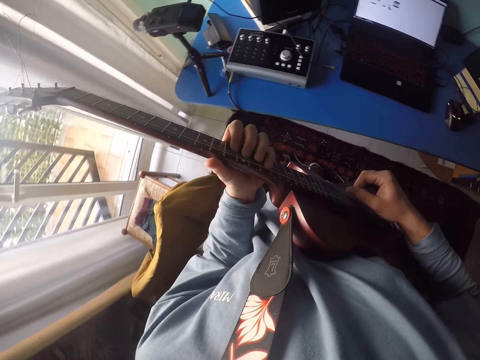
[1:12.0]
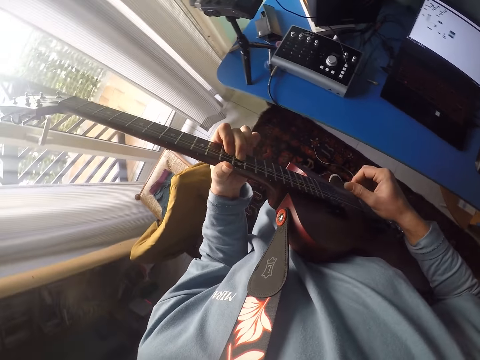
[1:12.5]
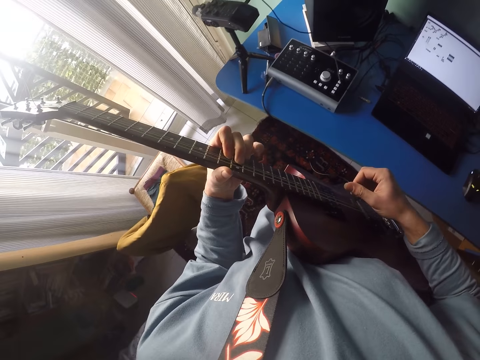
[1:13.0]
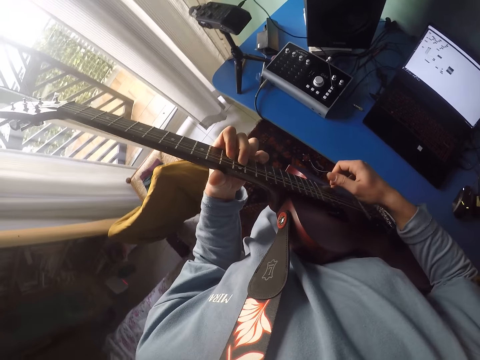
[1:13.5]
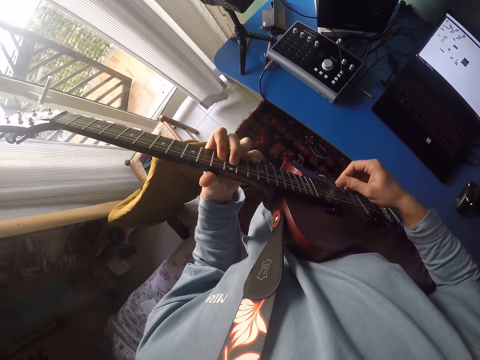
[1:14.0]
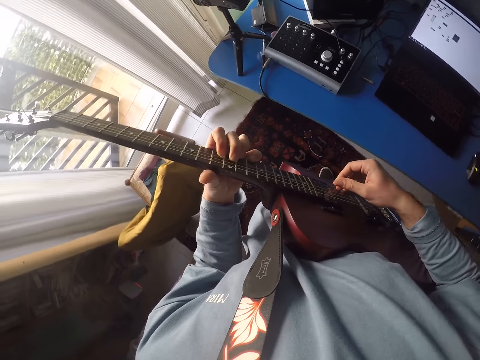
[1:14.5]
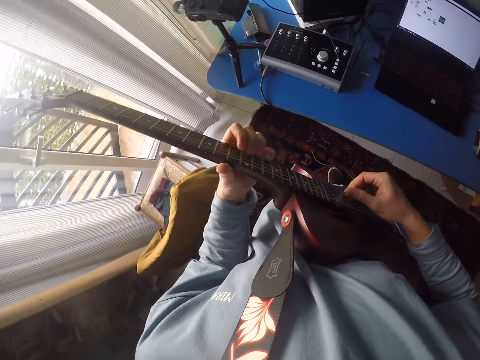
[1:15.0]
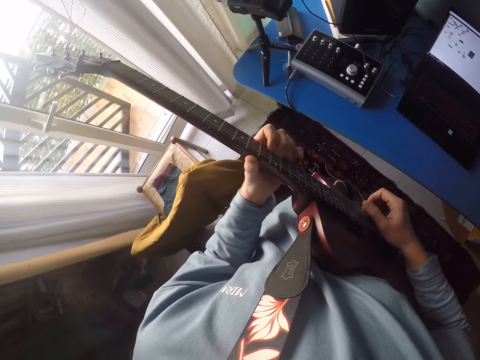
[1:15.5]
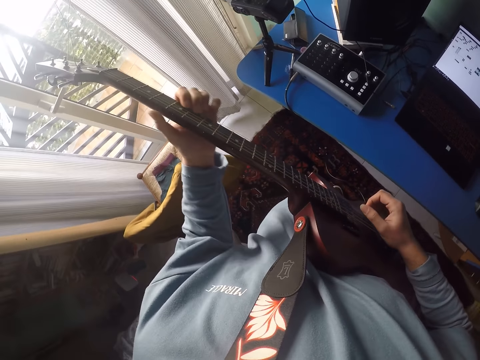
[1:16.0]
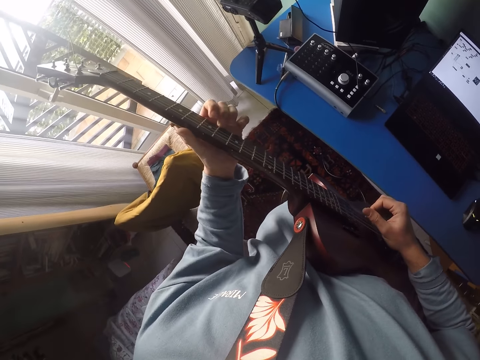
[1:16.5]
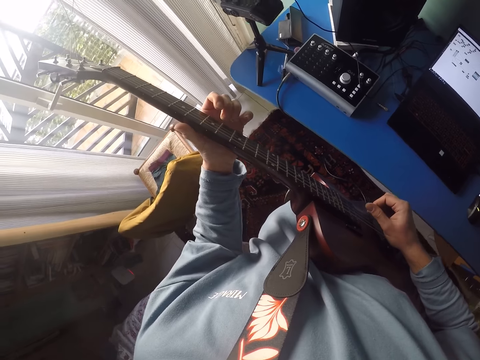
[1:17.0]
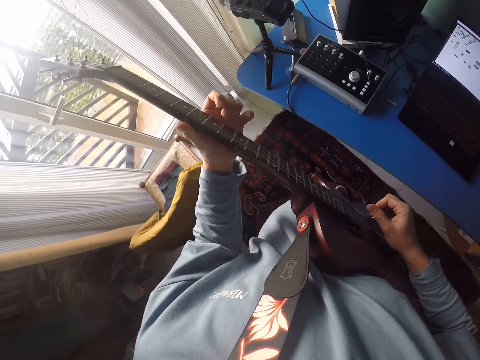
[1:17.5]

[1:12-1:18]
The camera wearer plays the guitar.

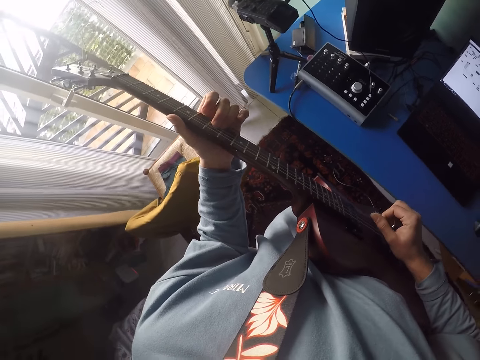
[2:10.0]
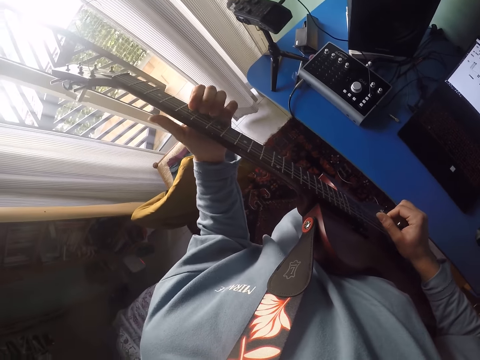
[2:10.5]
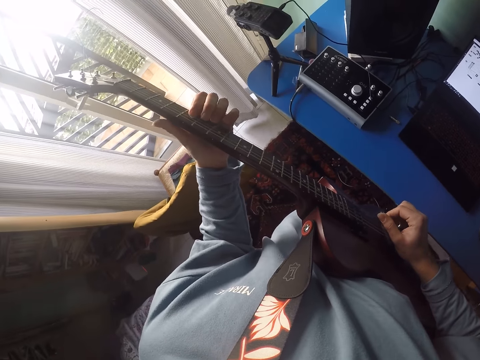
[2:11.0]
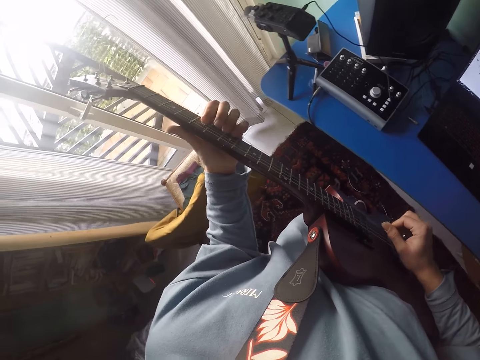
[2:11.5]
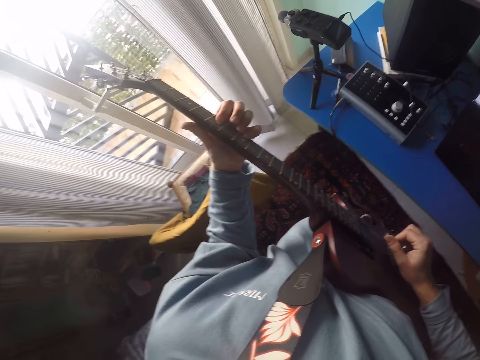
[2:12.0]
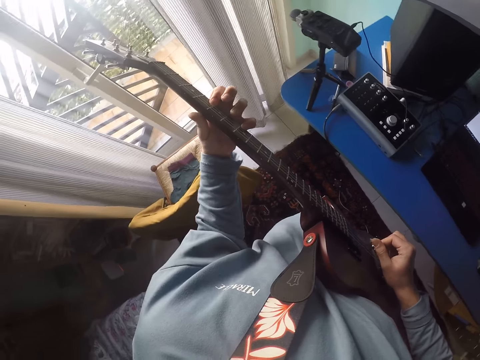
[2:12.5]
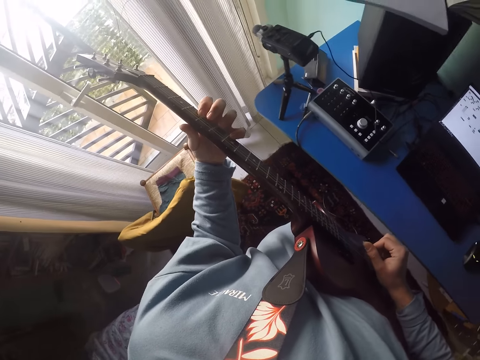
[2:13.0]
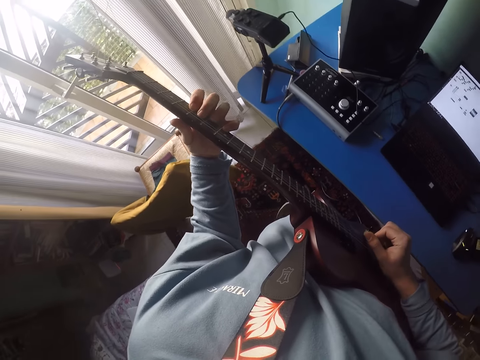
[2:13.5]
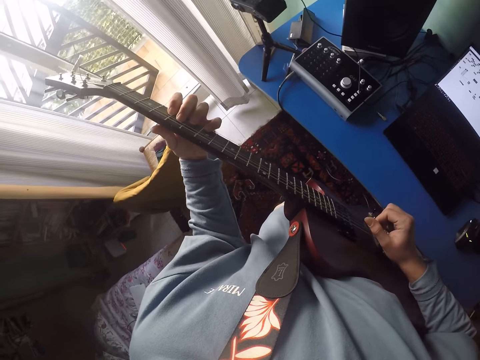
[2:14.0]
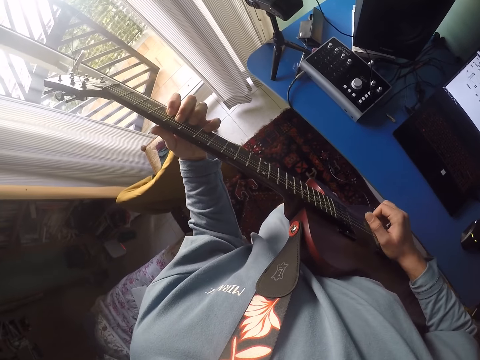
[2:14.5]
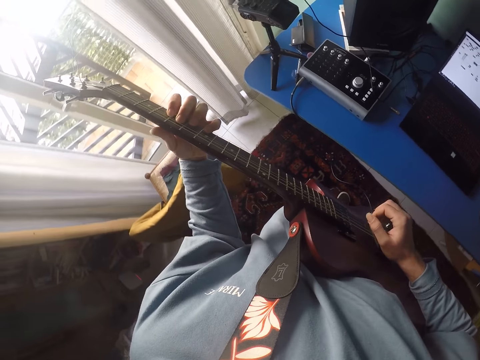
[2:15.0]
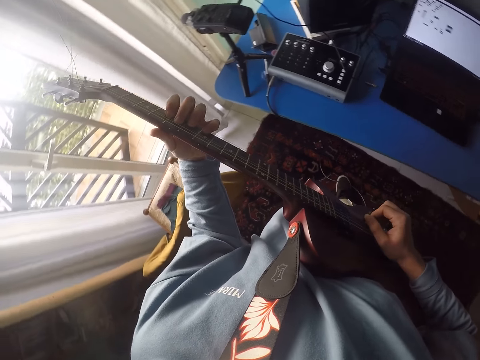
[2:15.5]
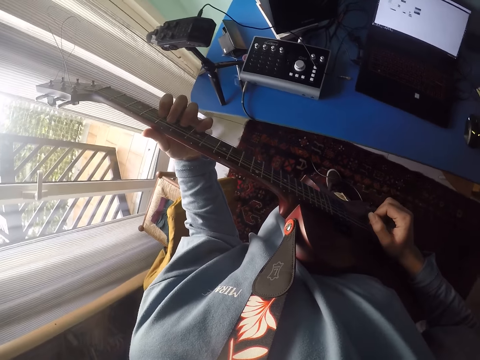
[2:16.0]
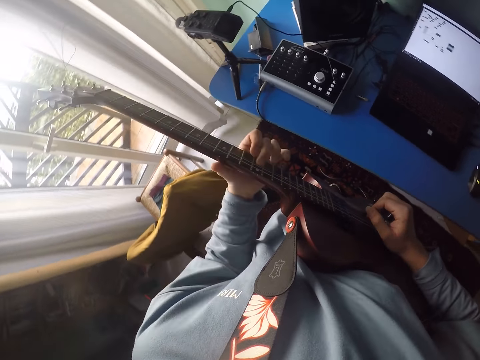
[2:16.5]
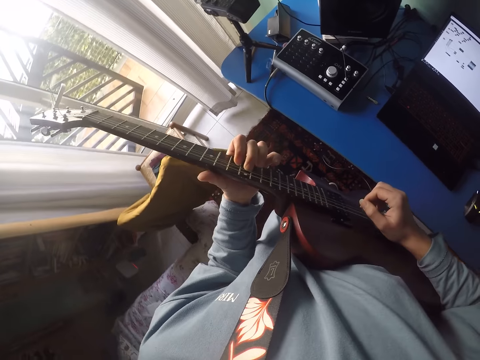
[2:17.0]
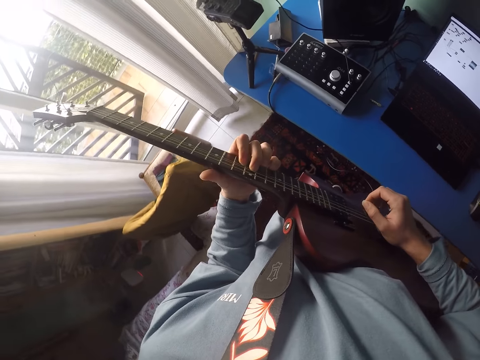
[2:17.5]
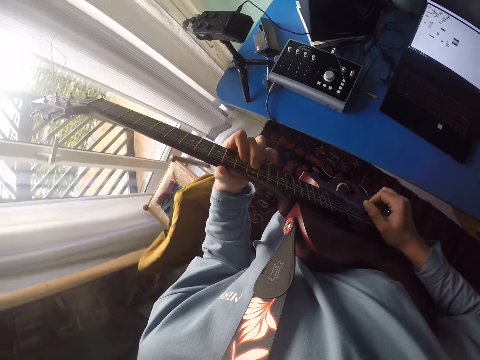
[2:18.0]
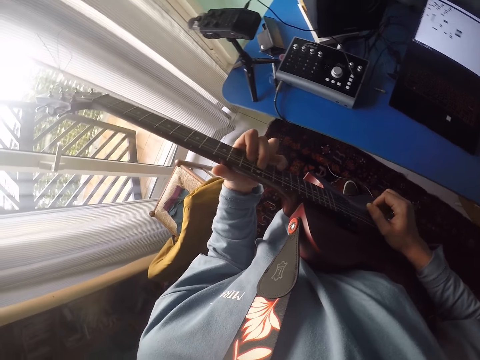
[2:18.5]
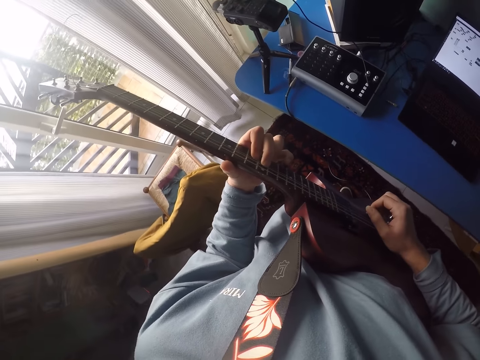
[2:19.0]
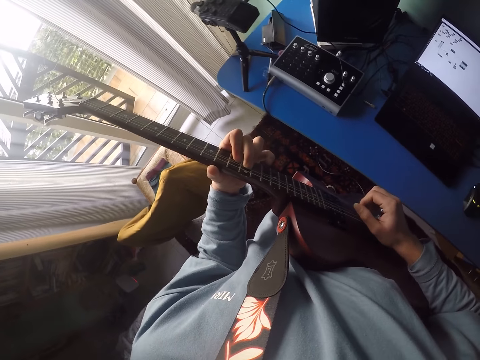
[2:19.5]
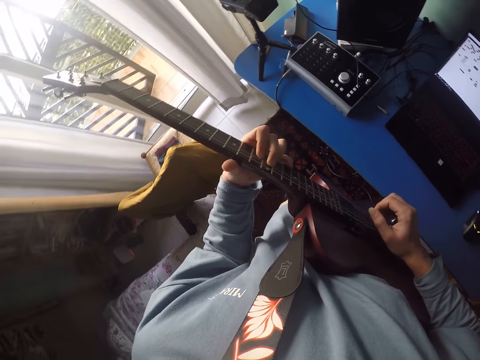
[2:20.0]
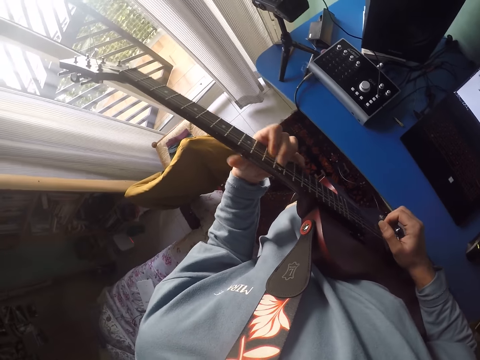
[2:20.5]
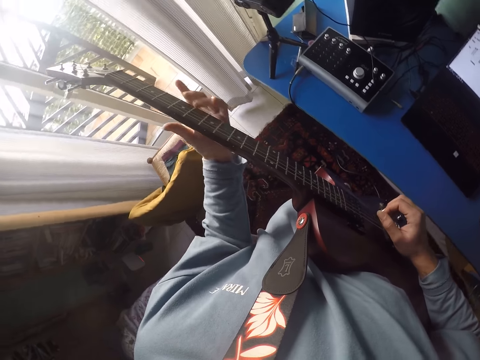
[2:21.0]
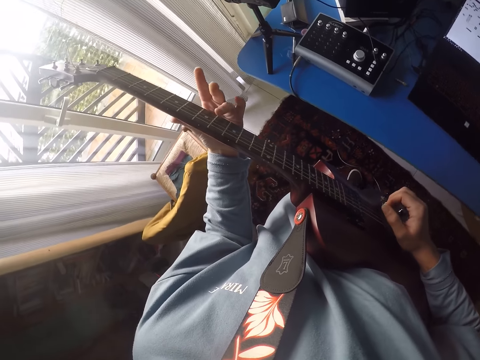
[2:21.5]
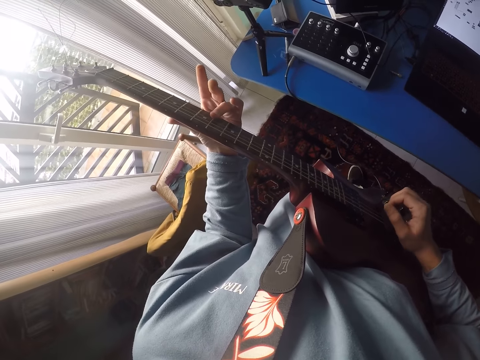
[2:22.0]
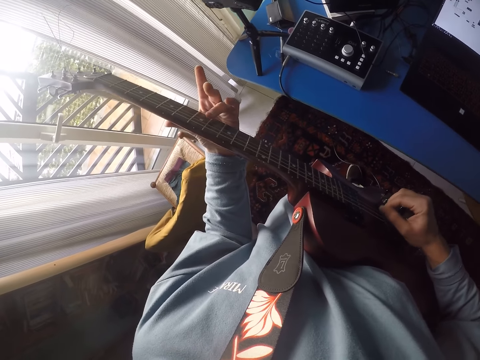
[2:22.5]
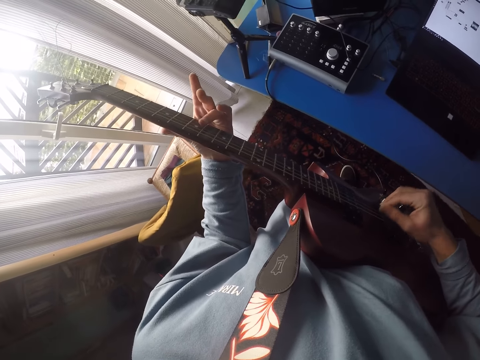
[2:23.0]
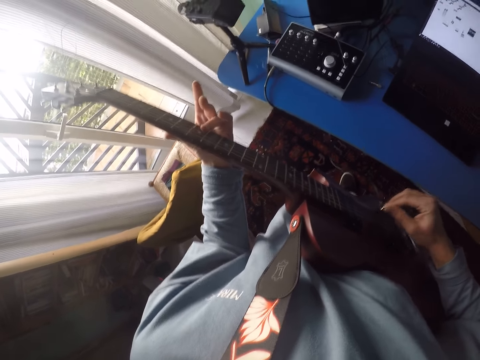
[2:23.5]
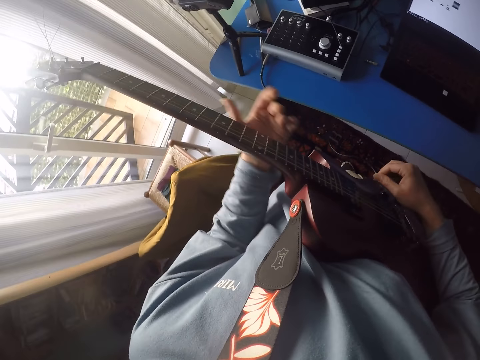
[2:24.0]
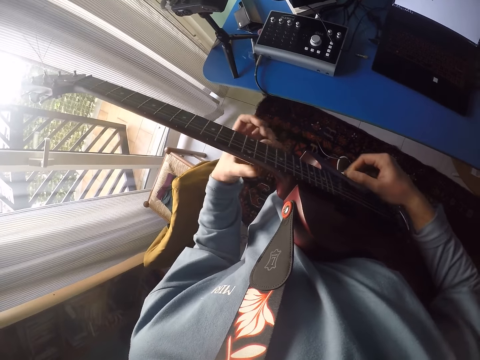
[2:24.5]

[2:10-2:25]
The camera wearer holds the guitar with both hands. They tune the guitar.

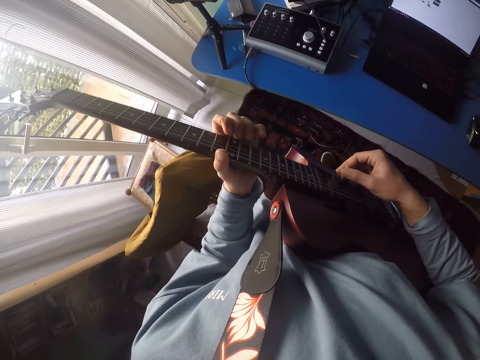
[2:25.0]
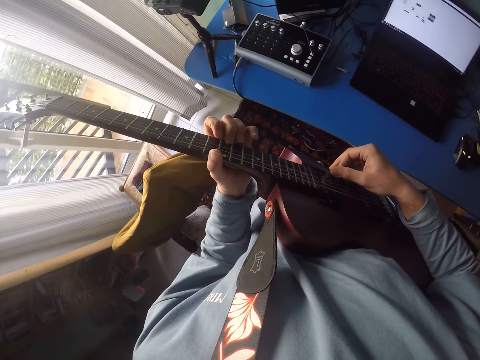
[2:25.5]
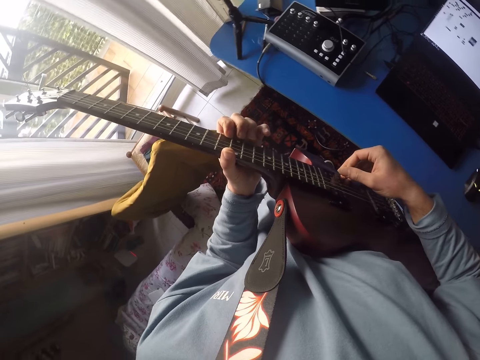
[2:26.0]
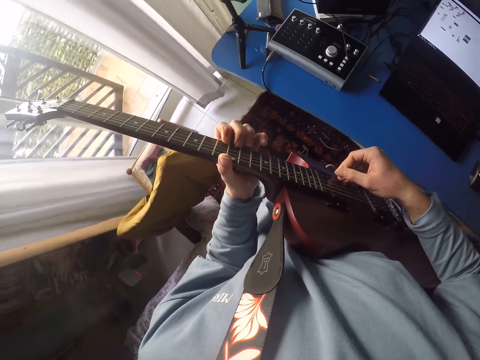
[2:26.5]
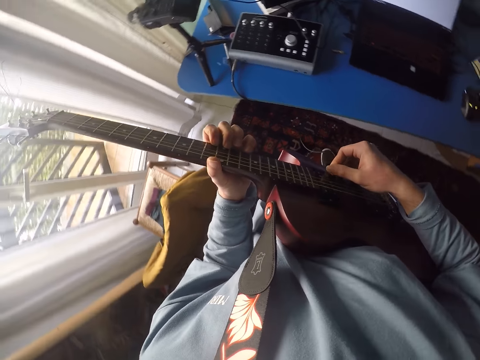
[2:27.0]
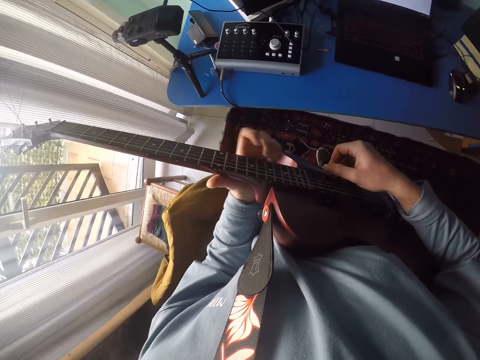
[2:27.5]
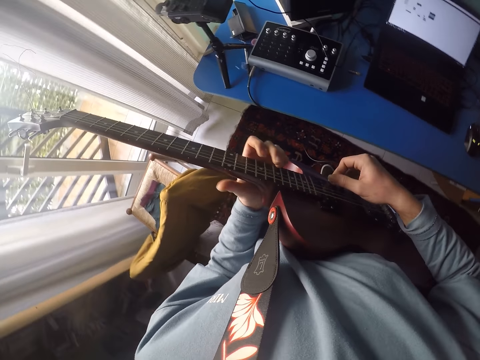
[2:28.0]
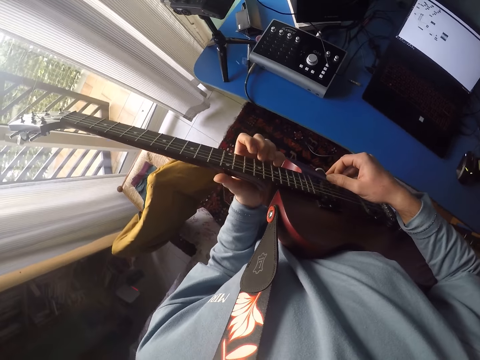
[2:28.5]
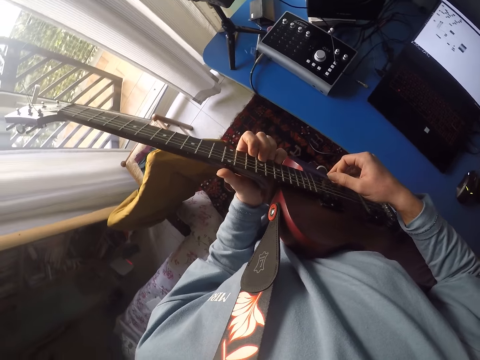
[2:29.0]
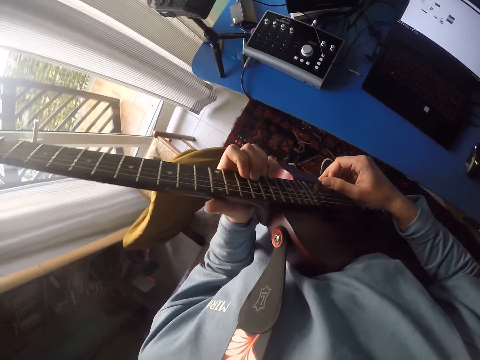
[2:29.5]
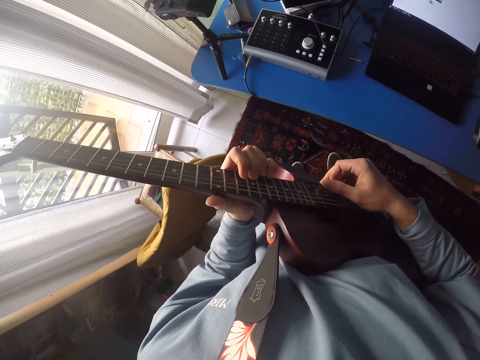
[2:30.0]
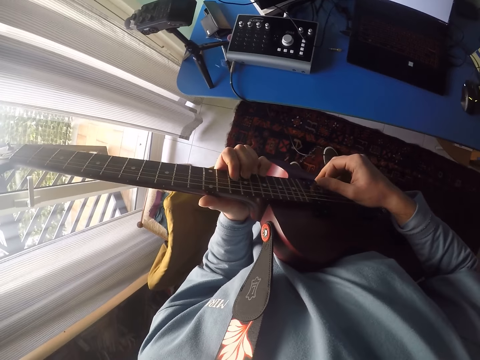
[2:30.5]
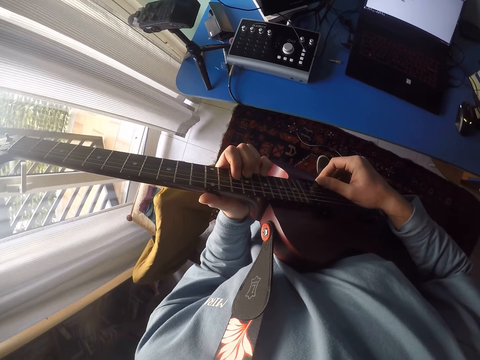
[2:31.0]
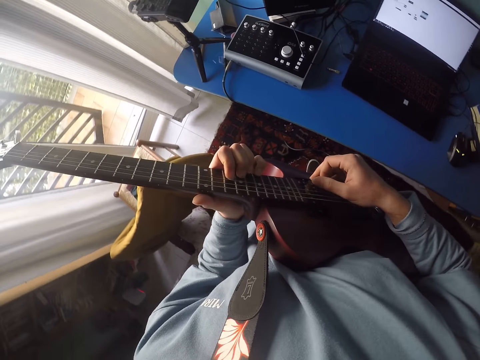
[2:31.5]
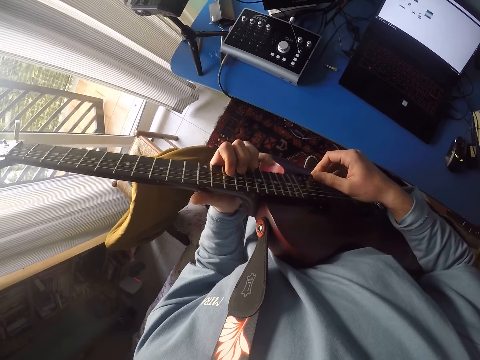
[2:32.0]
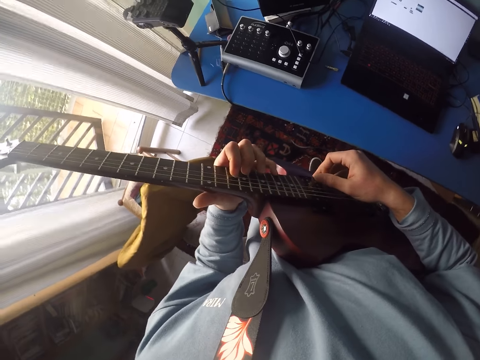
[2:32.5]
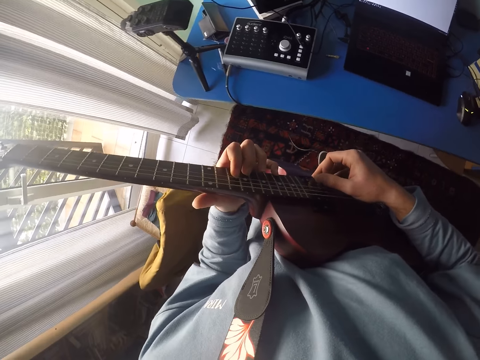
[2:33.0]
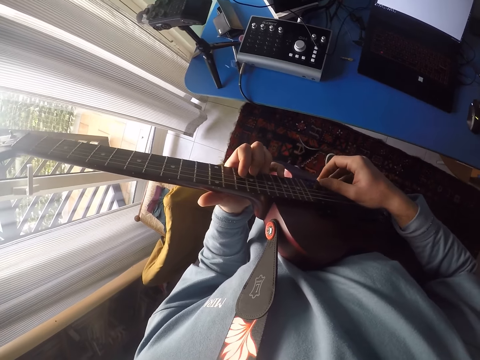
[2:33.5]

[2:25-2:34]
The camera wearer plays the guitar.
